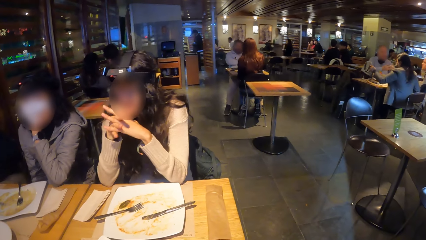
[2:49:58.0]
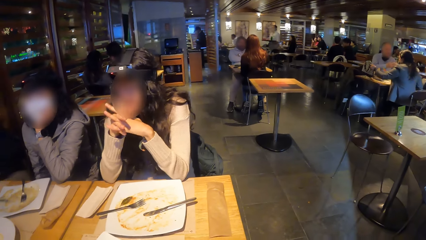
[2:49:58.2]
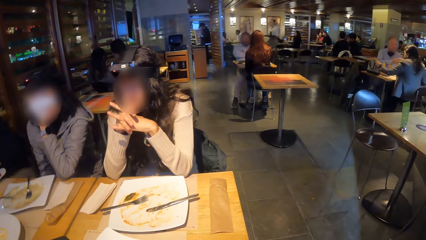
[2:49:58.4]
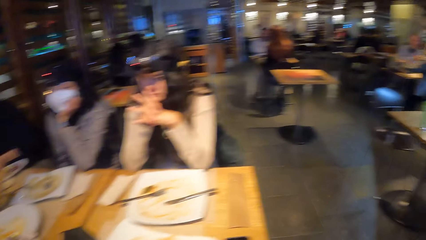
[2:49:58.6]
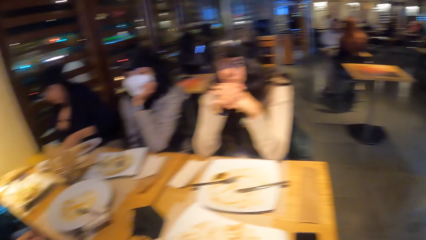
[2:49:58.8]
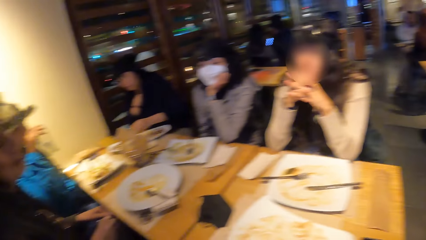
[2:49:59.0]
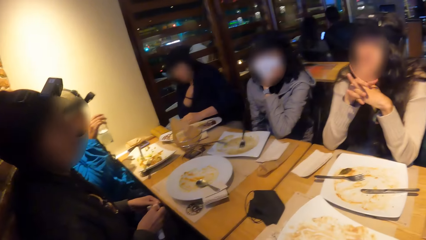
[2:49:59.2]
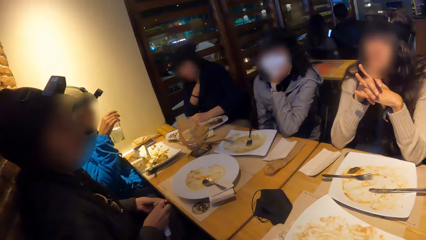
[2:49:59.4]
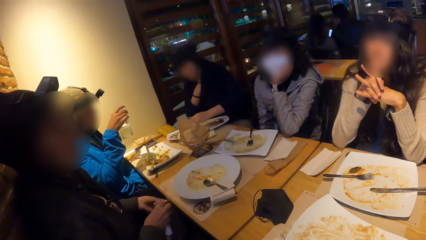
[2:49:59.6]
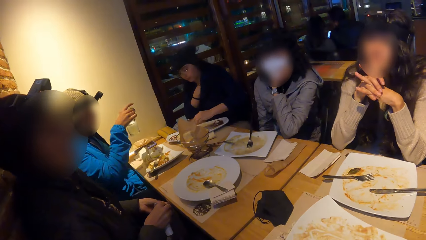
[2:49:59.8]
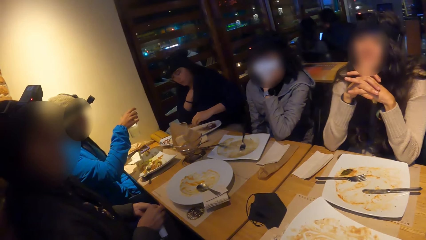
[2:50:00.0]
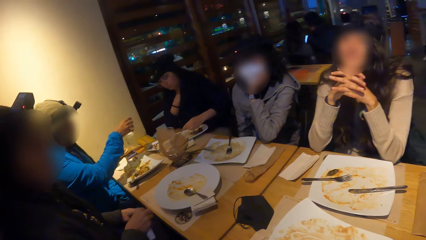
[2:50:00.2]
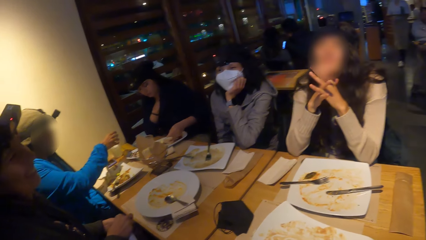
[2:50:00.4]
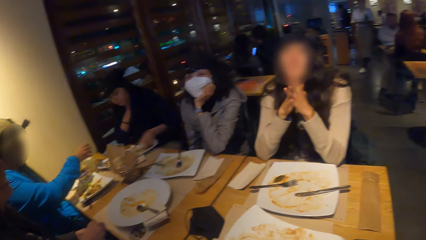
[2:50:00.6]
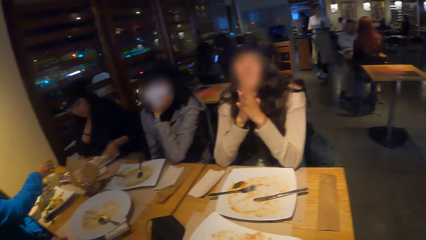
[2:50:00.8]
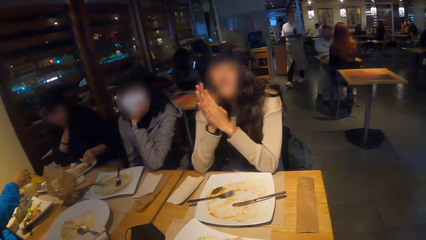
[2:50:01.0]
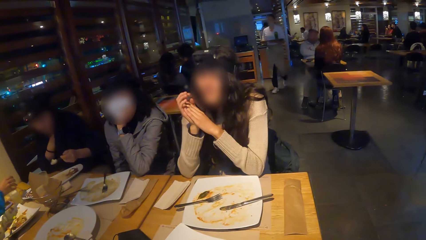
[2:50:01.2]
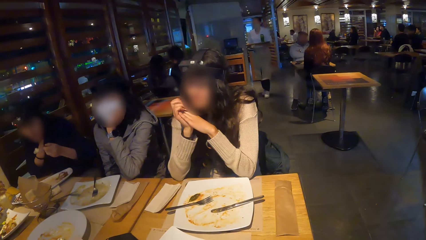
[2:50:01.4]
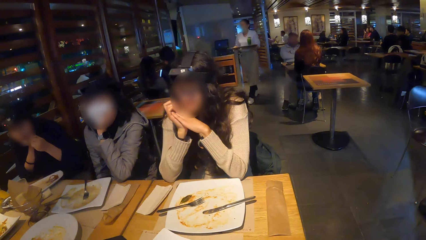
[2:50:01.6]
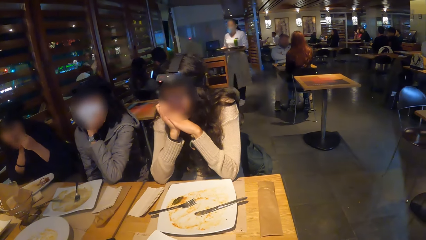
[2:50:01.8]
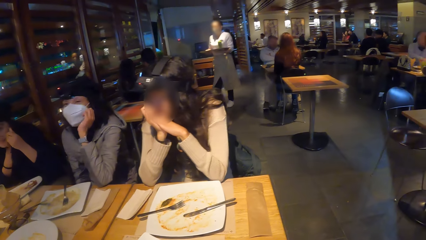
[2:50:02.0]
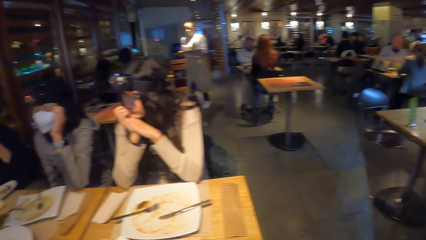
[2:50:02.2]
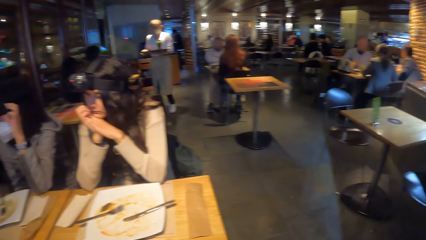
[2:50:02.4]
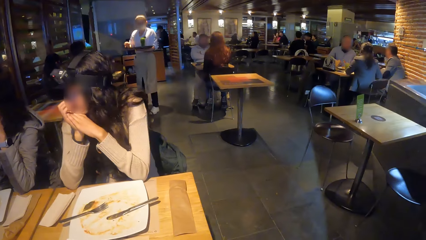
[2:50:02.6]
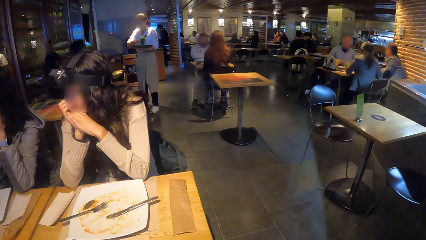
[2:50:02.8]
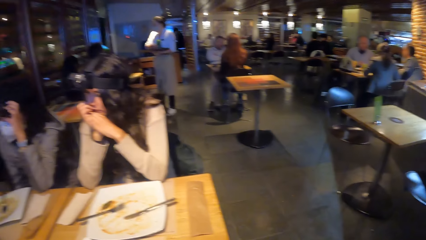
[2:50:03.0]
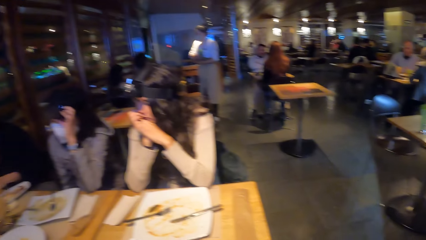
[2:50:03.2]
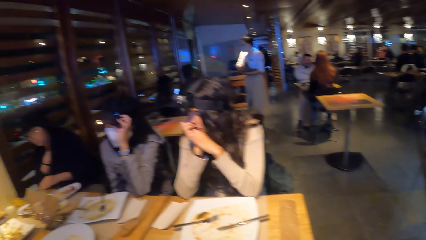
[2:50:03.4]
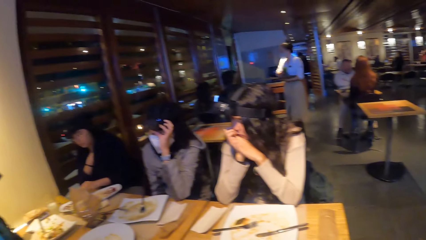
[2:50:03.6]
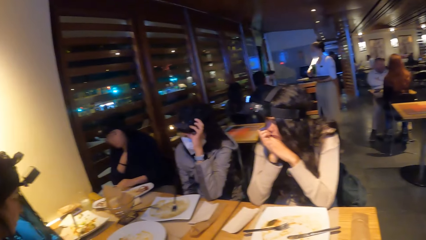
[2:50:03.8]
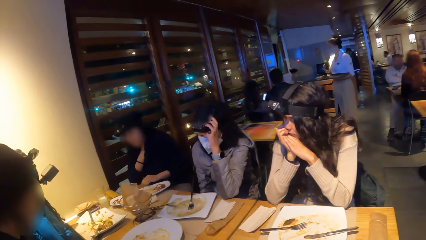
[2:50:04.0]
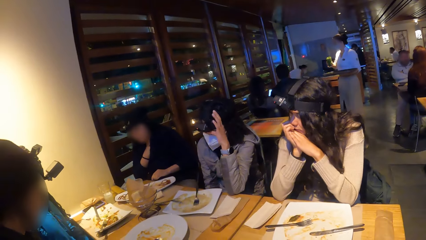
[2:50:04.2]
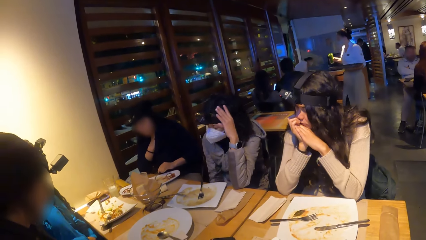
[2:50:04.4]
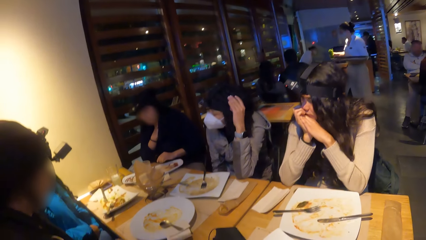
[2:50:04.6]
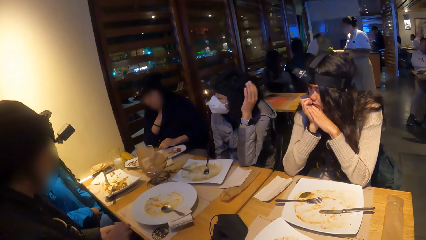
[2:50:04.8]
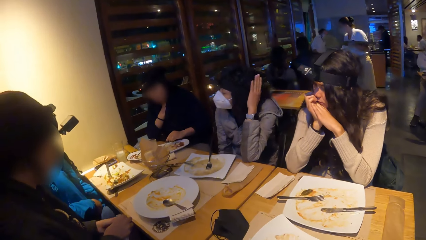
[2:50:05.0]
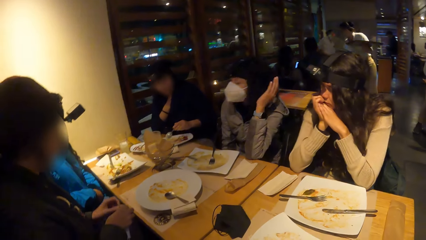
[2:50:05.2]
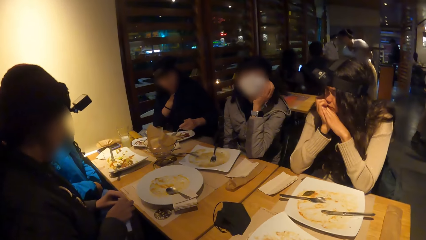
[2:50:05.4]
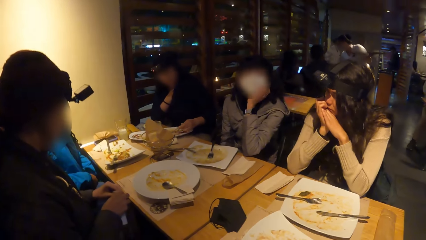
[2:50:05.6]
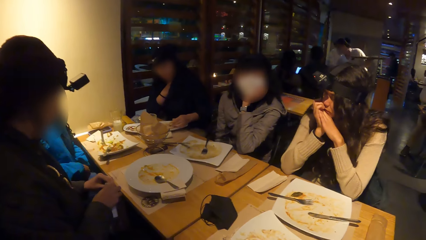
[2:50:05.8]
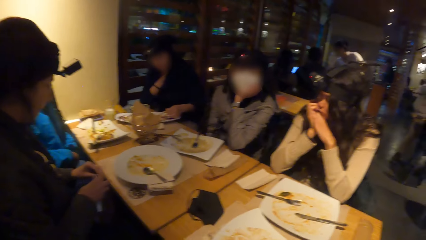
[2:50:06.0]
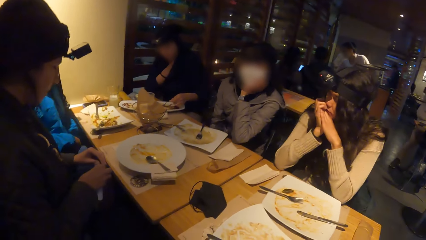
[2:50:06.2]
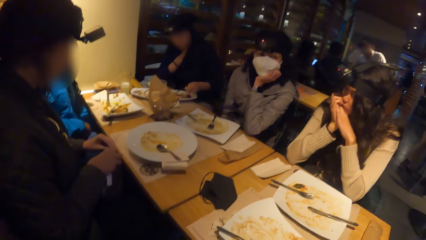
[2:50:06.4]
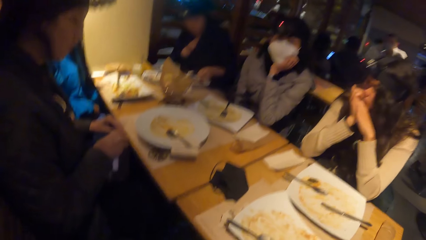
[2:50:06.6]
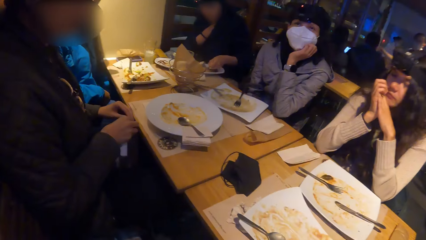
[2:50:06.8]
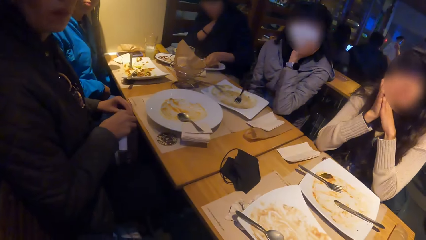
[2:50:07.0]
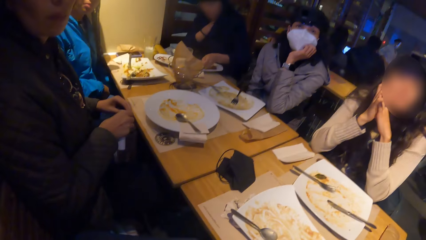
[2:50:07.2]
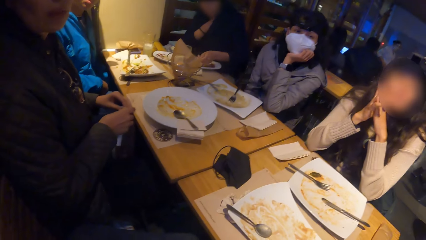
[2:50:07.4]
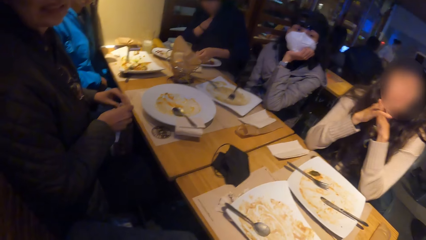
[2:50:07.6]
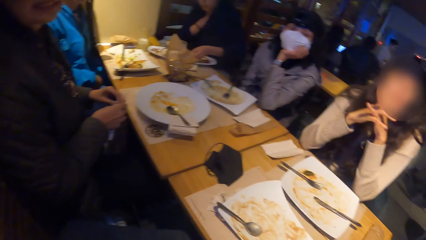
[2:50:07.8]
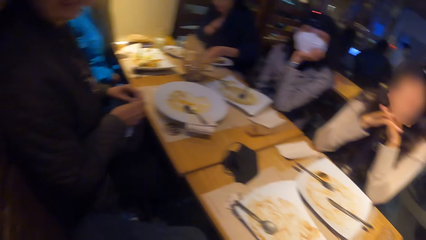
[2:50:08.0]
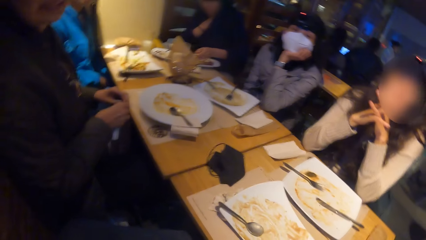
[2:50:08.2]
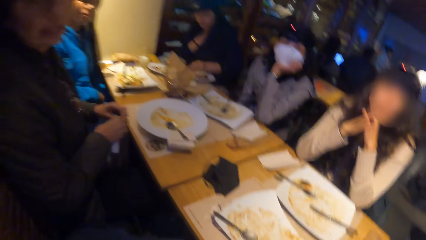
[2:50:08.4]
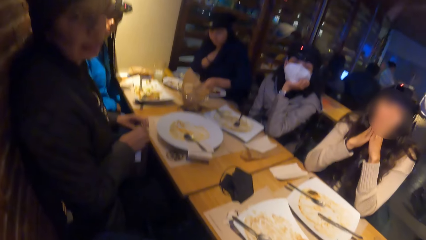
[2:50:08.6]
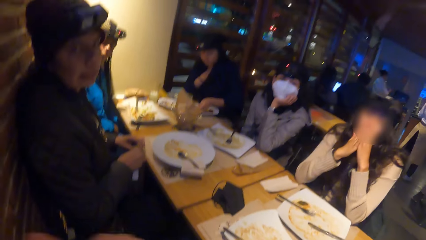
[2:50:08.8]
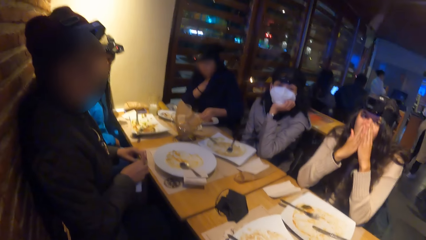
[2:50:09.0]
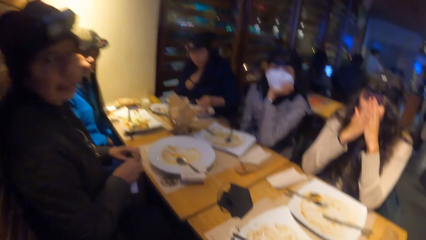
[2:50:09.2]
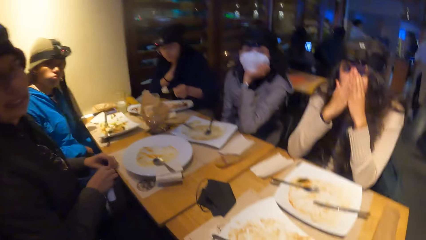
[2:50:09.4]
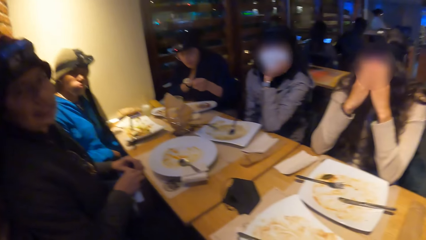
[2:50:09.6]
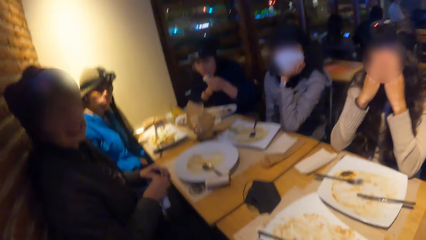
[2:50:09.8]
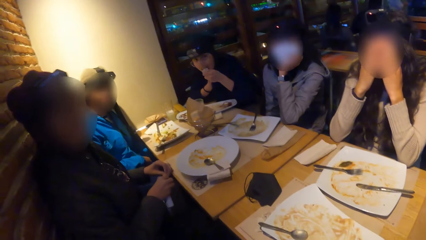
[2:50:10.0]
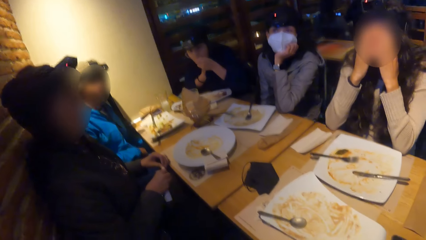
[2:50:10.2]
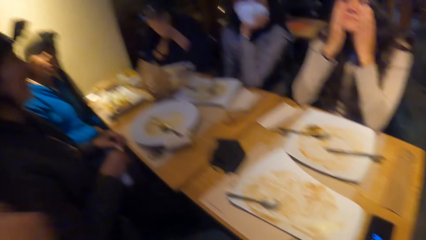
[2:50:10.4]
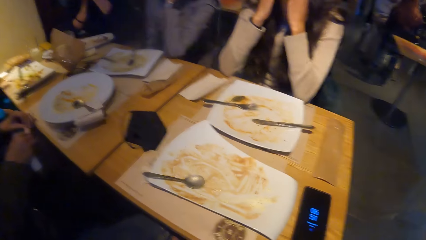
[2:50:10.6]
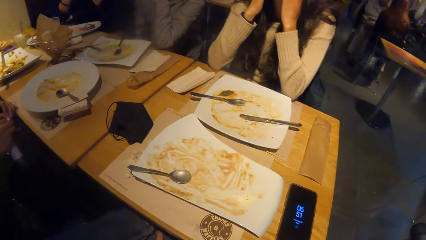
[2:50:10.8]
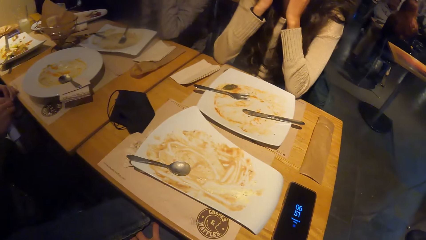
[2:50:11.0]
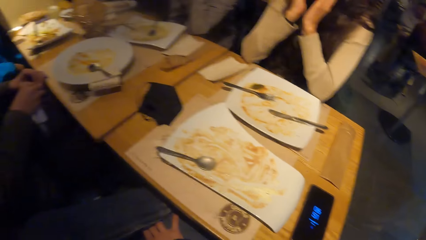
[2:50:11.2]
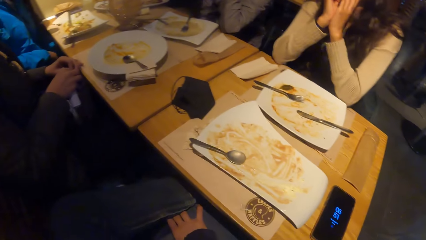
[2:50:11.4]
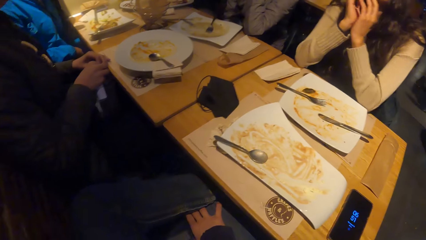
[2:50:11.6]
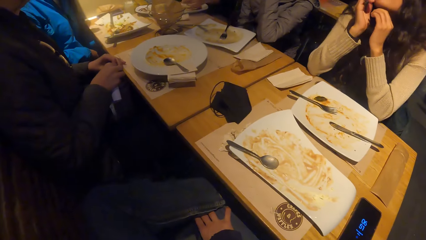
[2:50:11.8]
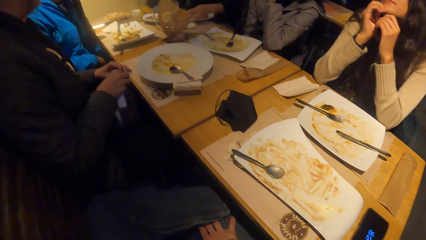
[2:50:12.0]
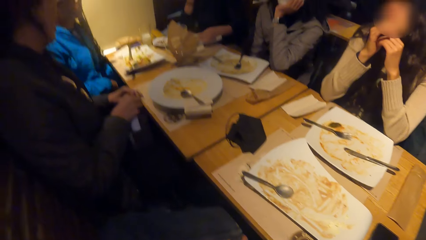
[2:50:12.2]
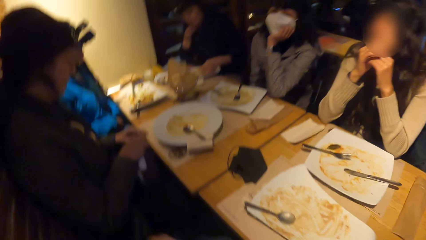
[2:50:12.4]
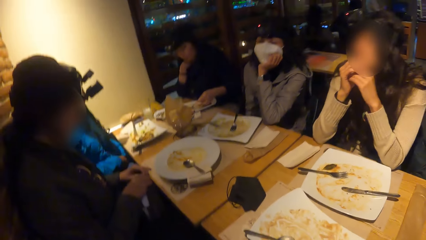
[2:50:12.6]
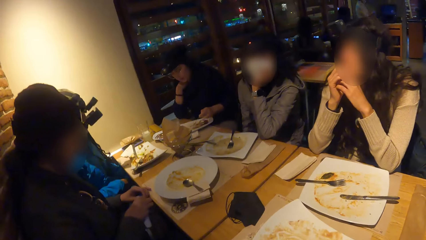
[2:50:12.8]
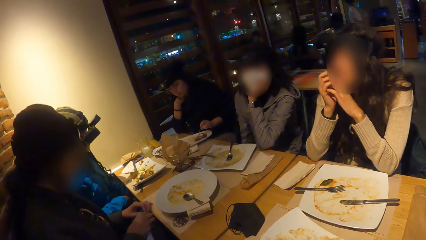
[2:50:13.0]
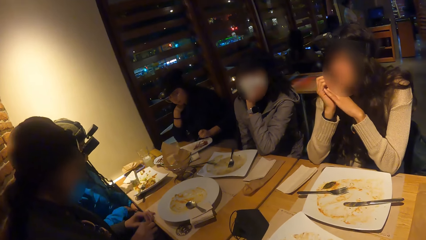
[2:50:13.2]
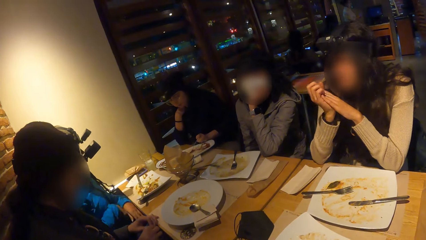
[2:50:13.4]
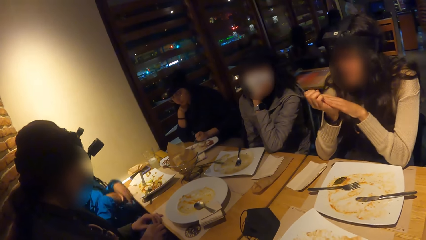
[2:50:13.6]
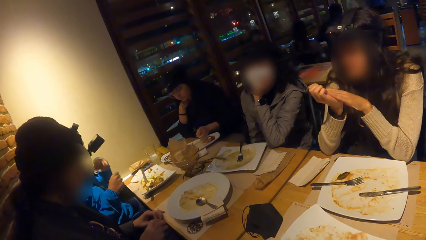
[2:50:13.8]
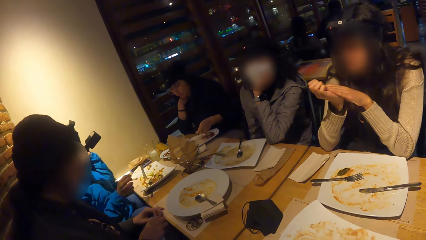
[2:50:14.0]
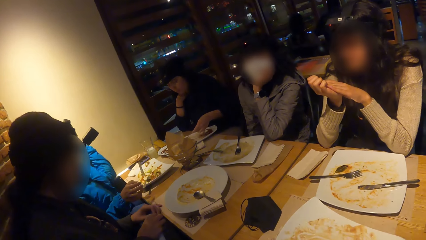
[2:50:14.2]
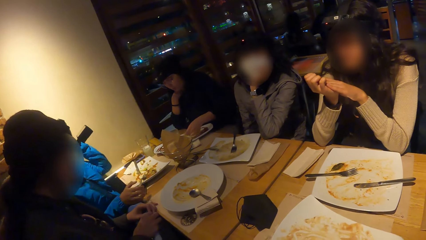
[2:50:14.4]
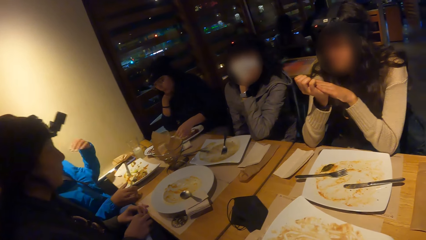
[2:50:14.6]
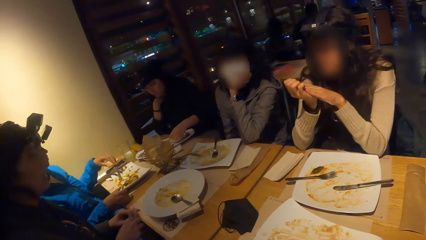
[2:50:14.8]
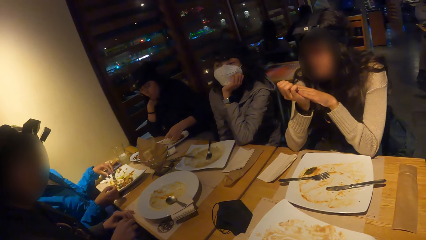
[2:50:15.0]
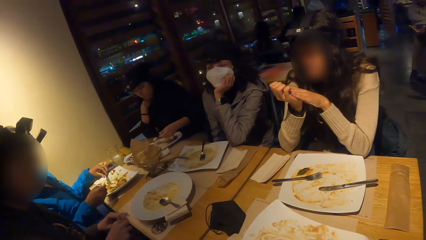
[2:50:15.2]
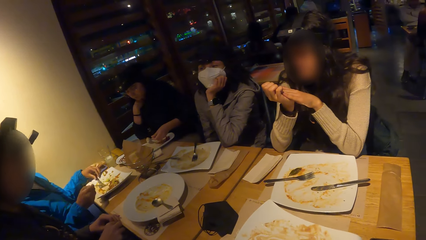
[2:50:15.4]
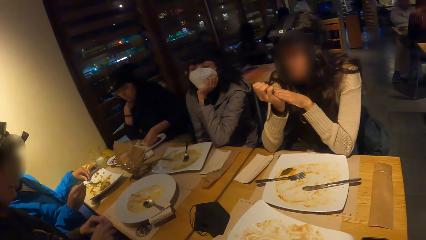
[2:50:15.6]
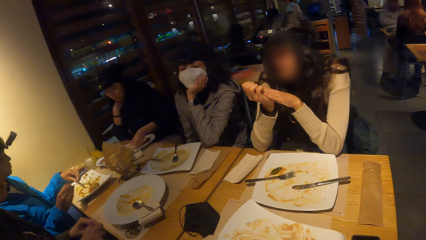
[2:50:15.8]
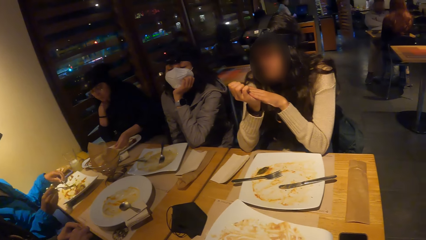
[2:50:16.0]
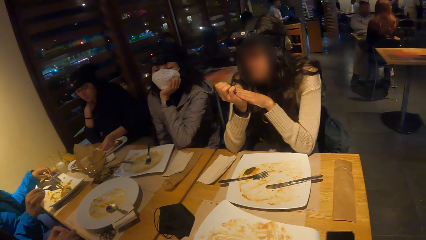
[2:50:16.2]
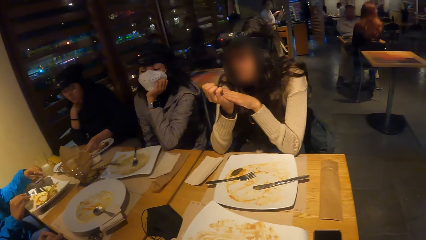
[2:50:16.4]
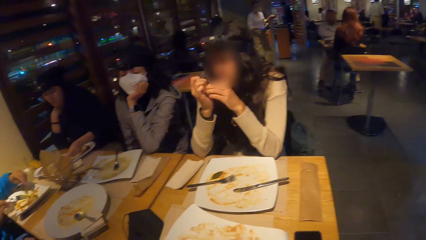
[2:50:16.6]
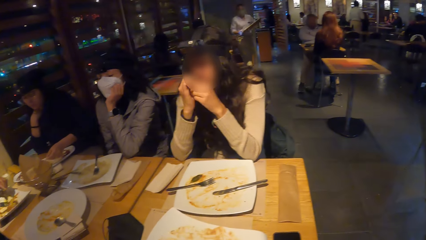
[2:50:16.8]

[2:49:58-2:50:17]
The woman drops the glass of juice on the table with her right hand. A waiter picks up a glass of juice from a tray in her left hand with her right hand. The waiter drops the glass of juice on the table with her right hand. Another woman scoops the meal from the plate with the fork in her right hand. She eats the meal with the fork in her right hand. The camera wearer moves his hand. He stares around. The other woman scoops the meal from the plate with the fork in her right hand.
